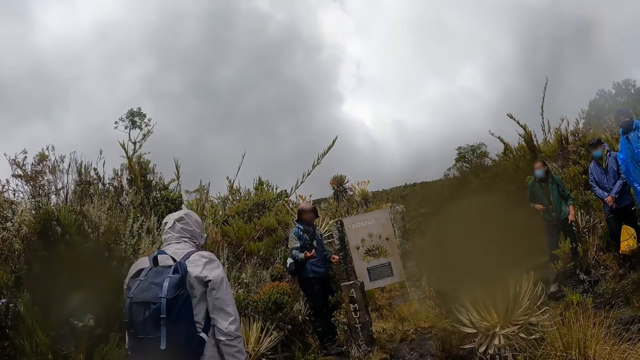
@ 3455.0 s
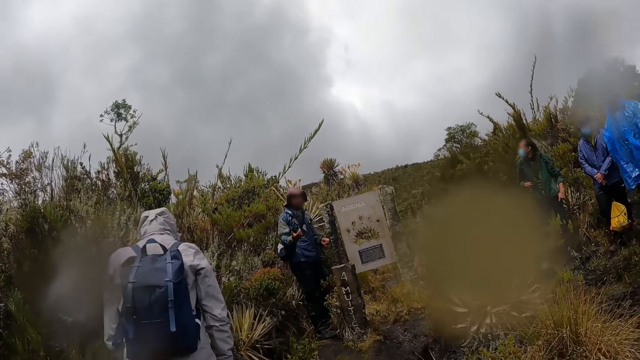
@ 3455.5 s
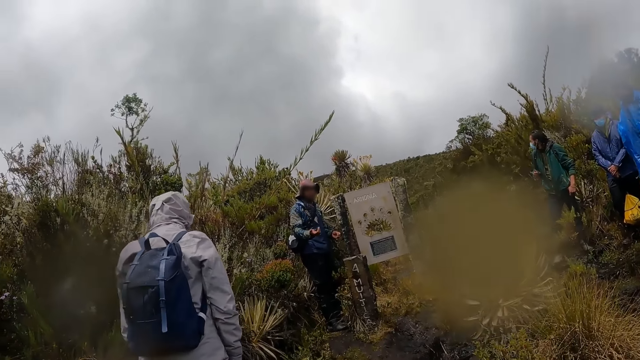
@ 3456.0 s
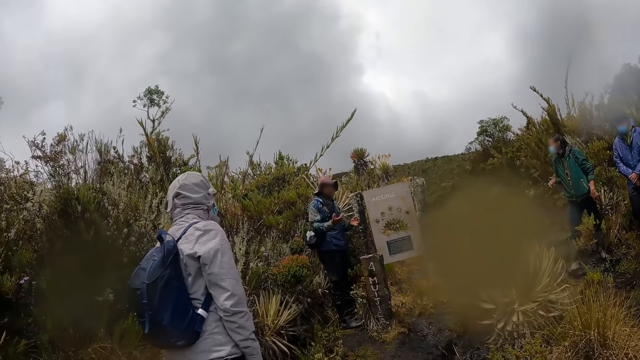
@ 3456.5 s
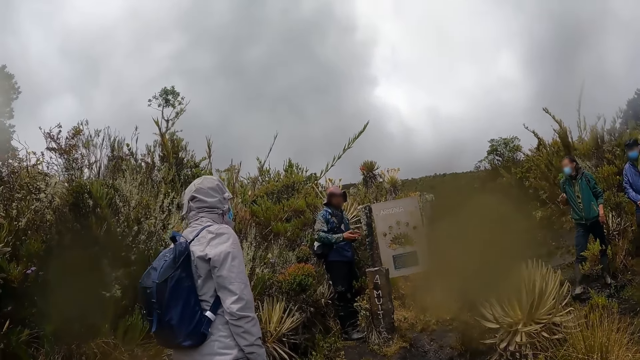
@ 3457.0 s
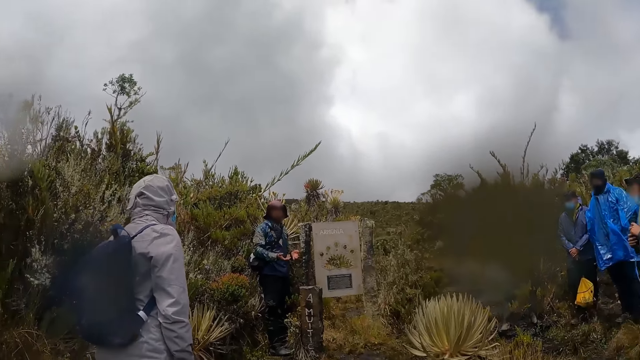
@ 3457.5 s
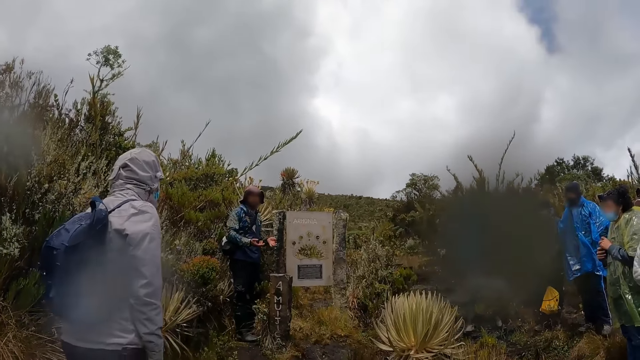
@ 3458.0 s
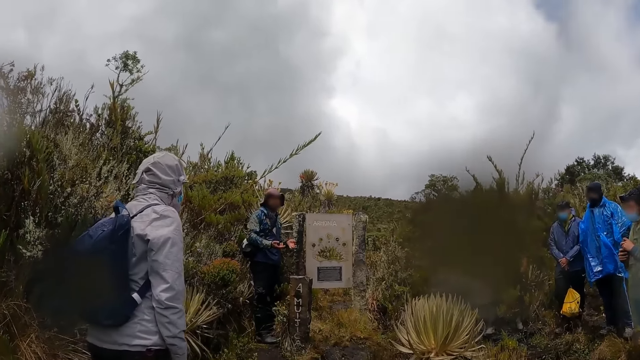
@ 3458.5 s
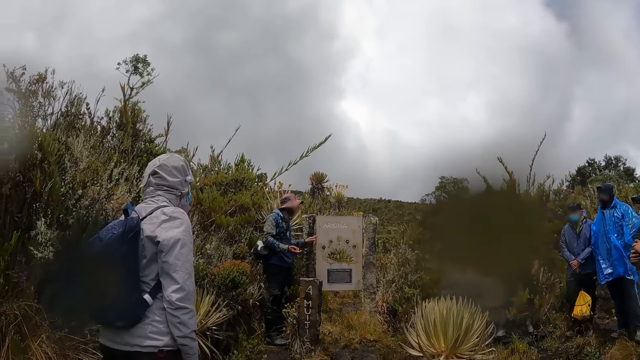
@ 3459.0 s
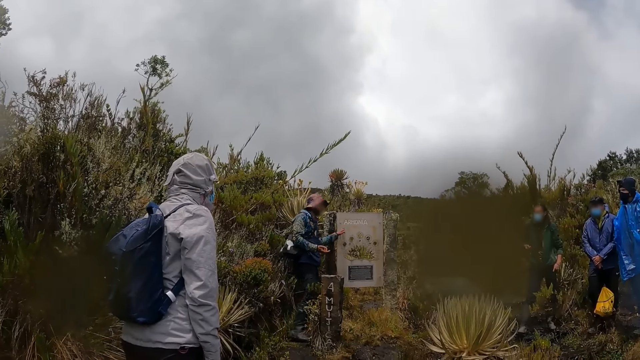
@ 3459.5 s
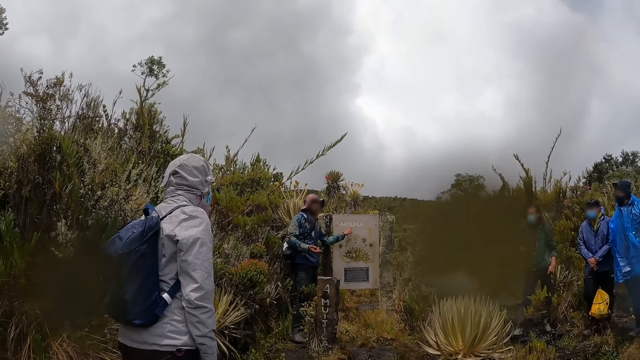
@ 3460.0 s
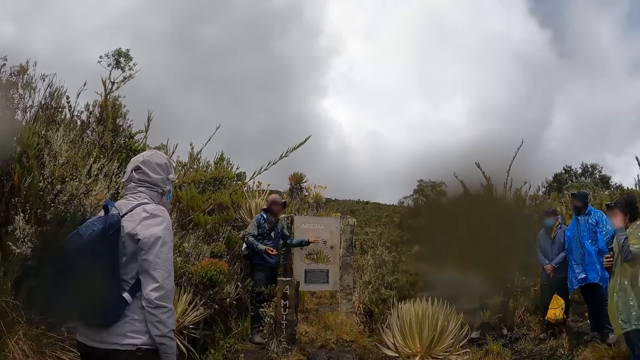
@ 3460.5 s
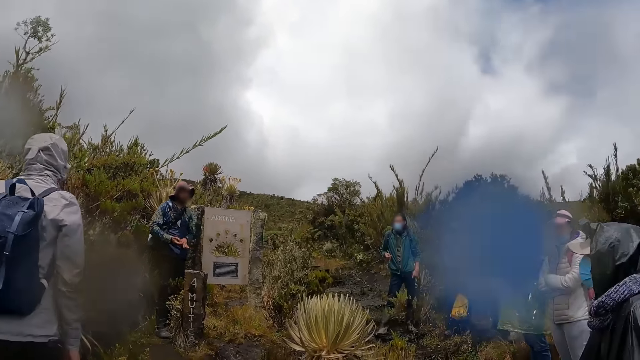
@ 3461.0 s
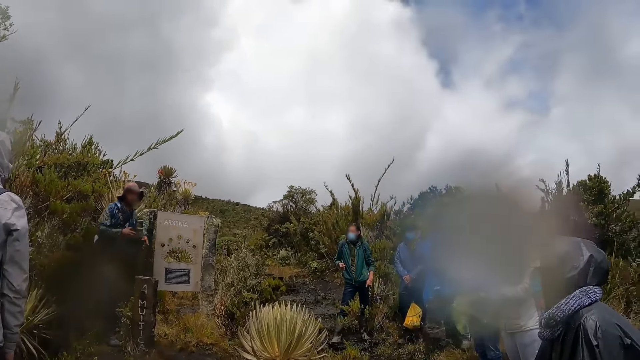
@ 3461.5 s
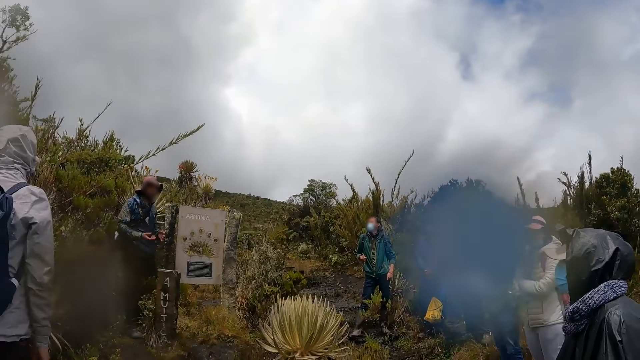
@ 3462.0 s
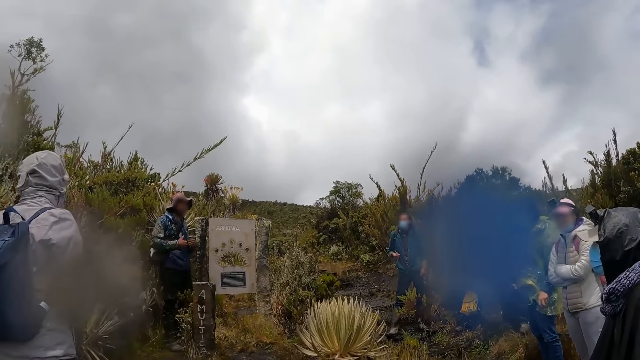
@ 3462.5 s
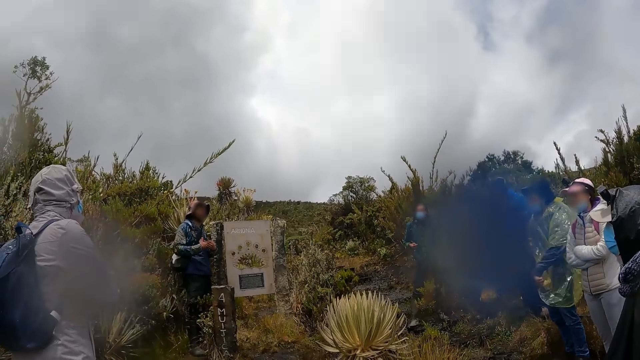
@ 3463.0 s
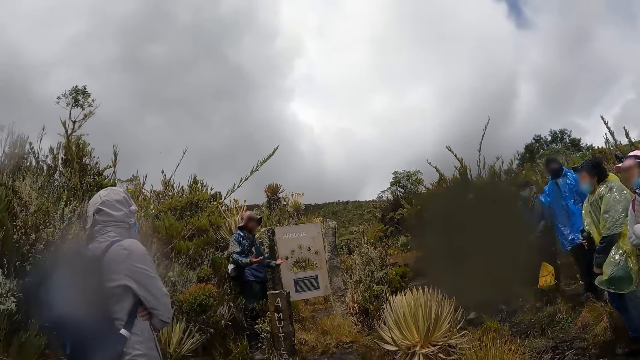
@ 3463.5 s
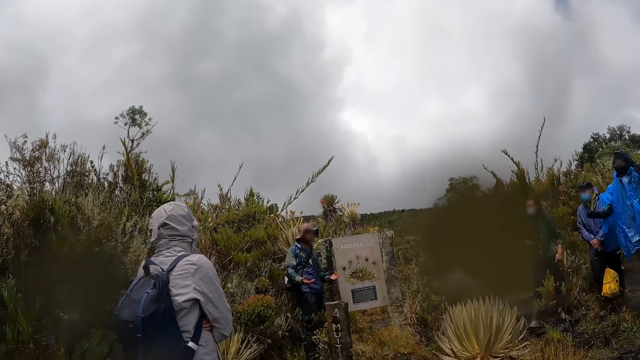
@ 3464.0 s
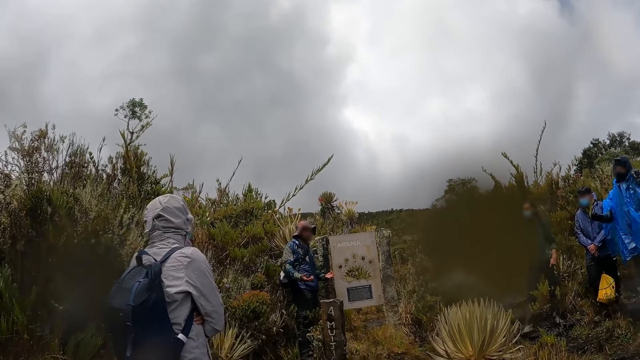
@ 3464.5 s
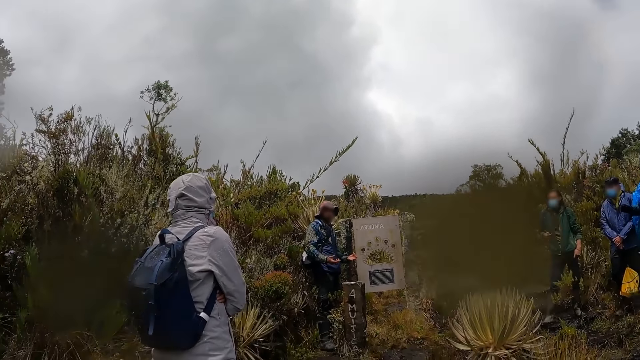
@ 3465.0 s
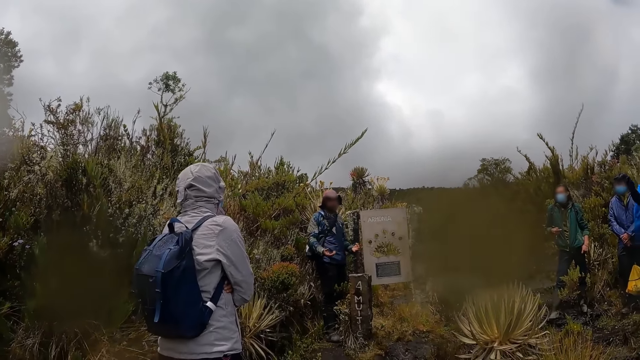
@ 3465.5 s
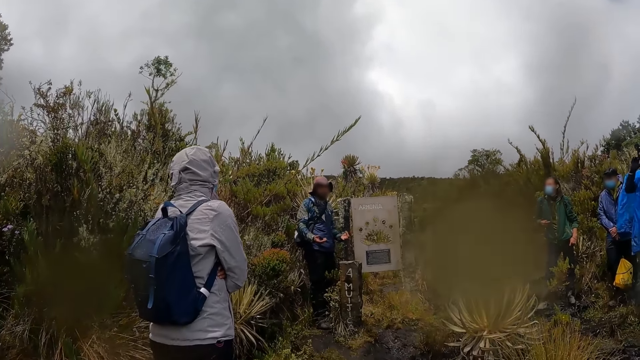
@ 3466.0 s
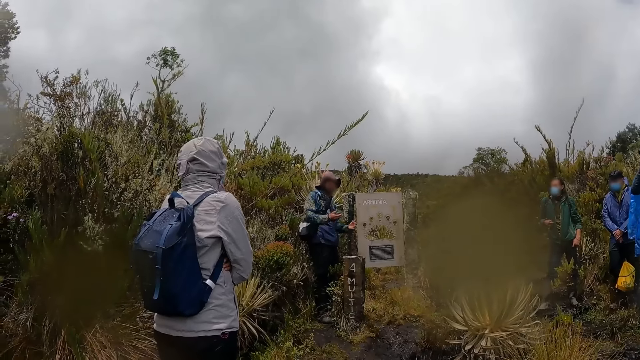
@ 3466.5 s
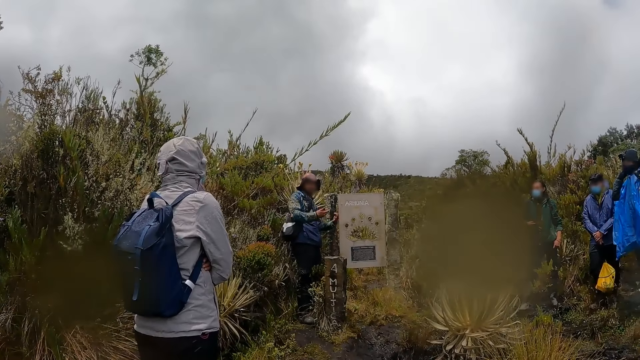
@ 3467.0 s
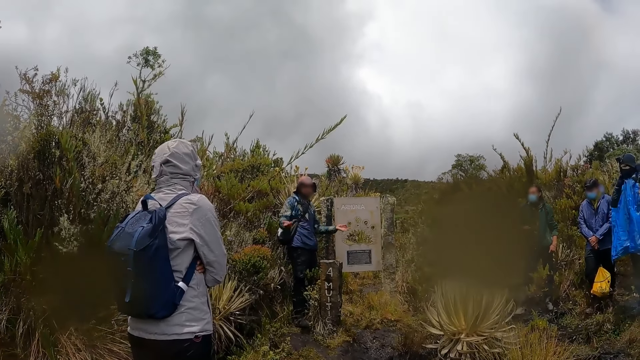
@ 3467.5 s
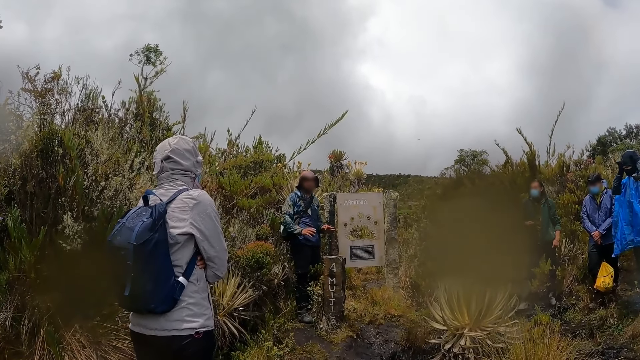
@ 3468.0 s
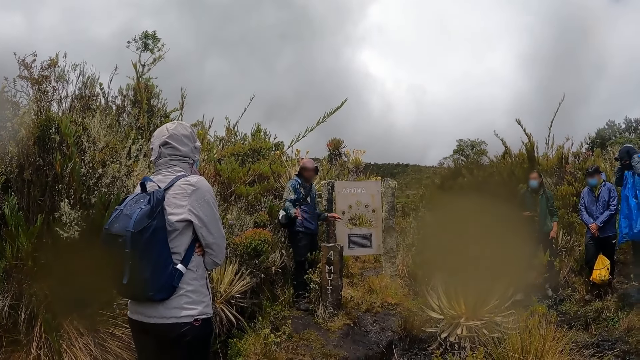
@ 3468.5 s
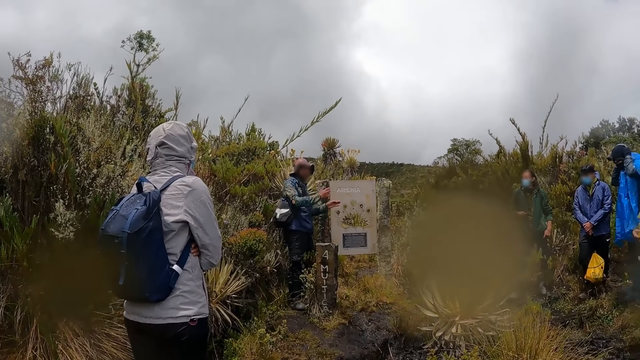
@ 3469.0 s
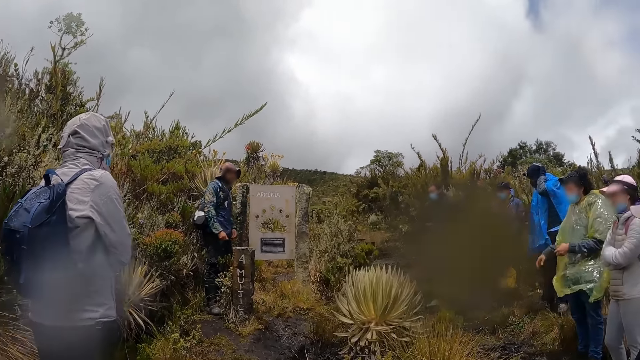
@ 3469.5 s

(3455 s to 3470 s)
A man moves hands. Another man does something with both hands. A third man moves hands. The second man moves both hands.

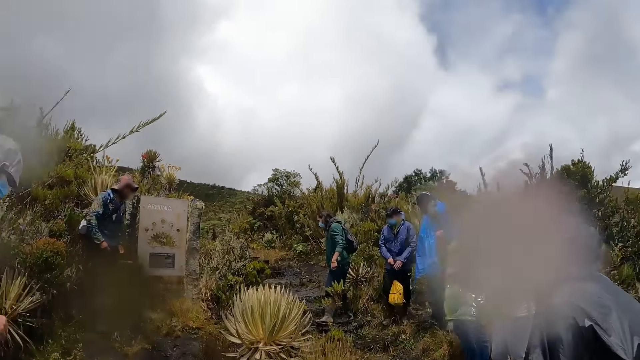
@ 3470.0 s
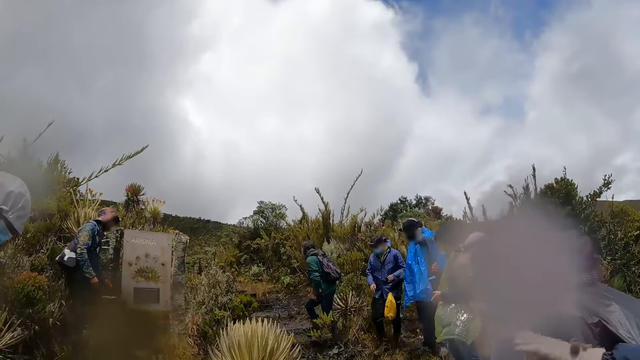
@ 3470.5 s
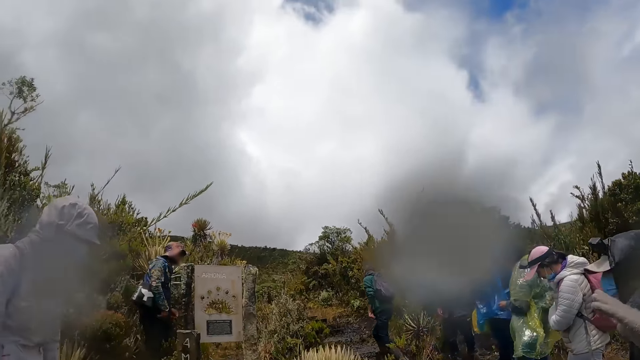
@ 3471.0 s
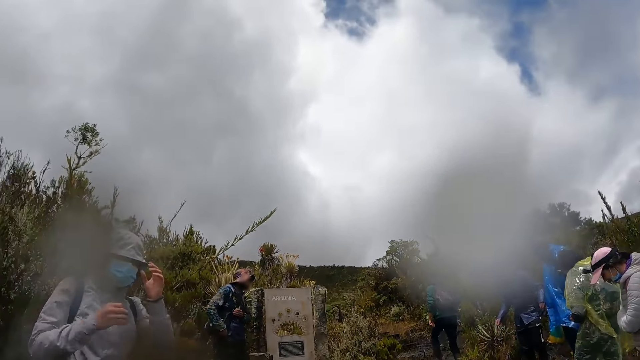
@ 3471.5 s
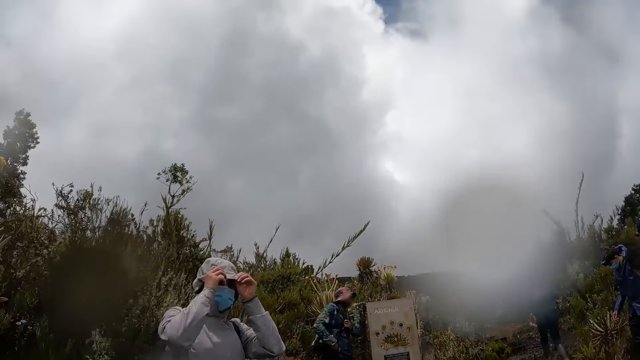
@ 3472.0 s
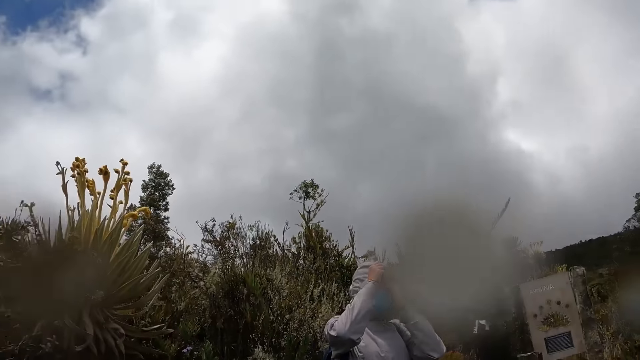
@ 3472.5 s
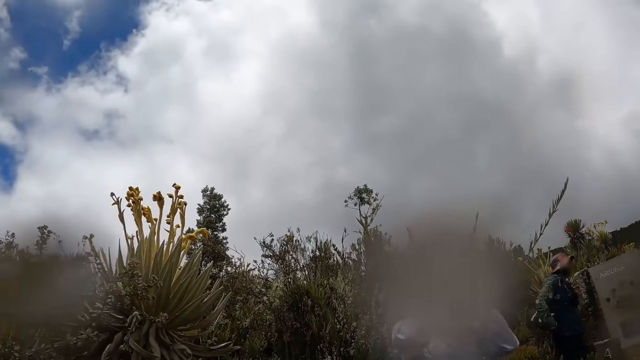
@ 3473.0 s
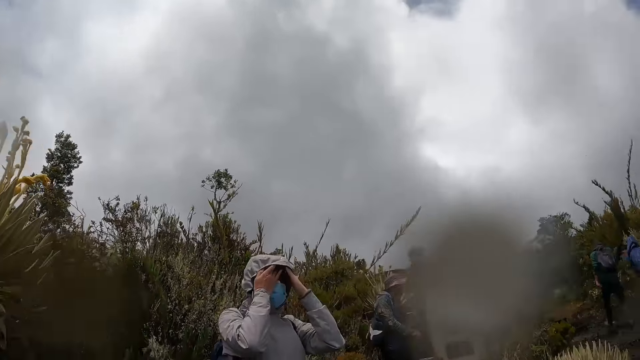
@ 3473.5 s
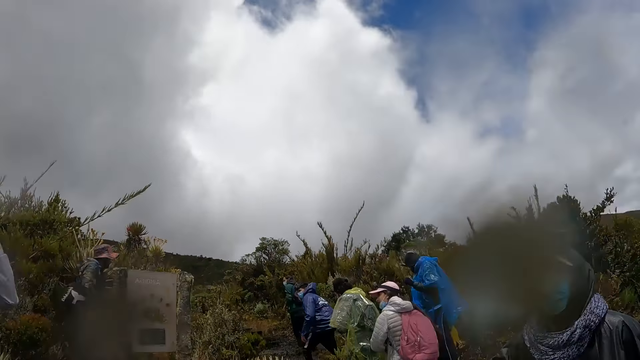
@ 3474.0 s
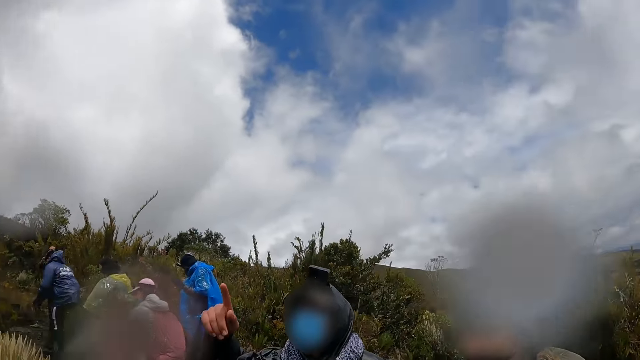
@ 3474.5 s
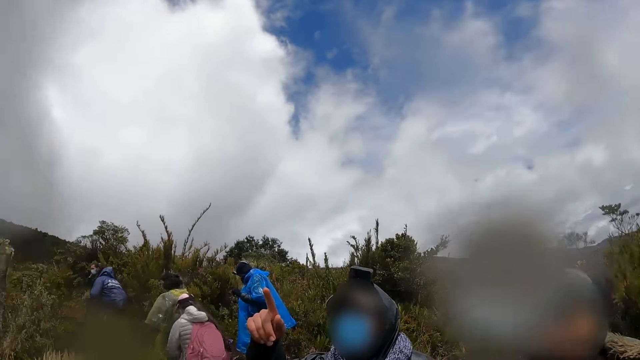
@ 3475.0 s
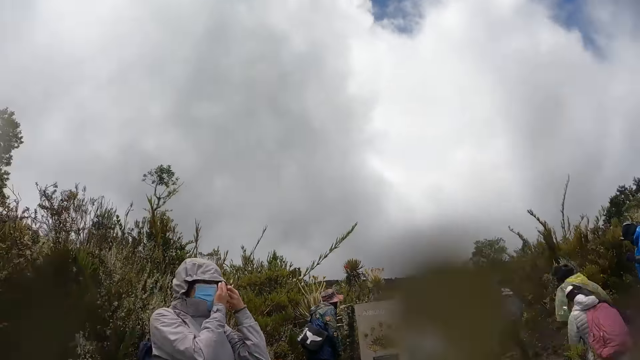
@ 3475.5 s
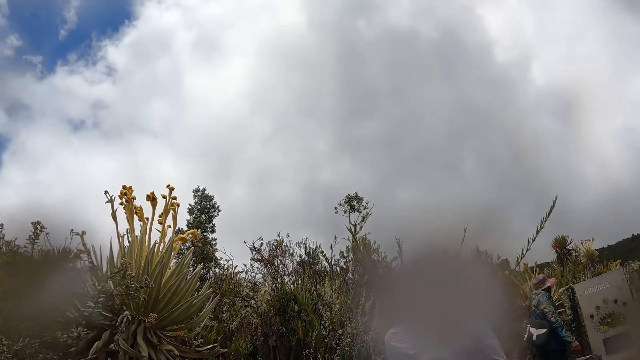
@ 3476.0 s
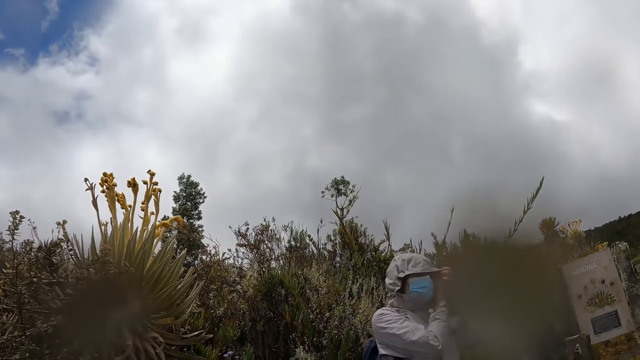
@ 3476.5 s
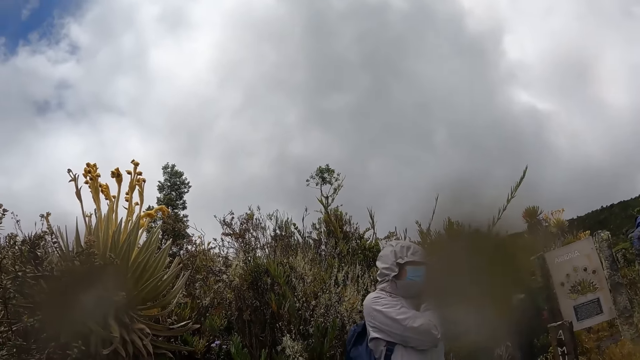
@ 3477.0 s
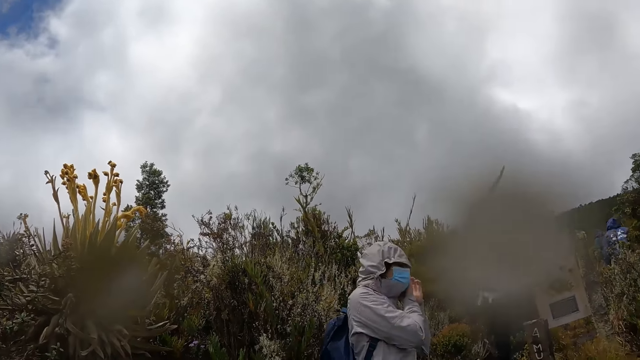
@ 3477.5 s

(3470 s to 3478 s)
The woman adjusts a hoodie or cap on her head with both hands. The camera wearer looks around. Men and women walk on the road. The camera wearer looks around.
